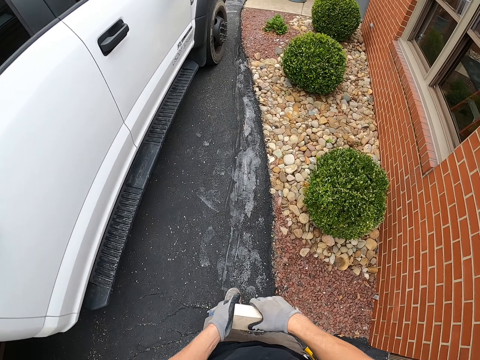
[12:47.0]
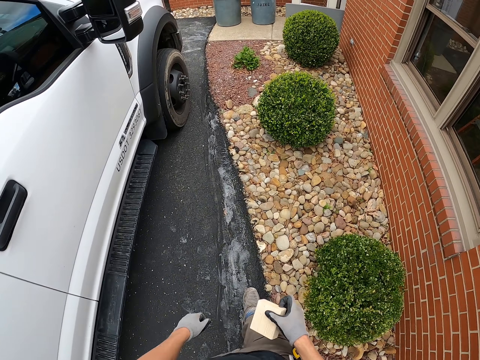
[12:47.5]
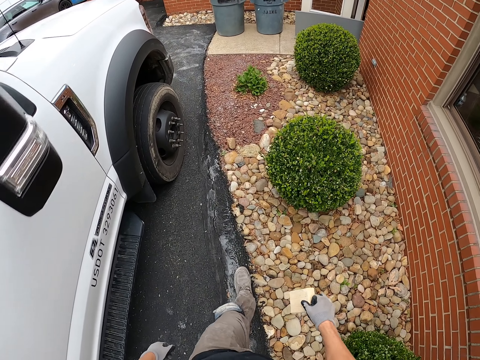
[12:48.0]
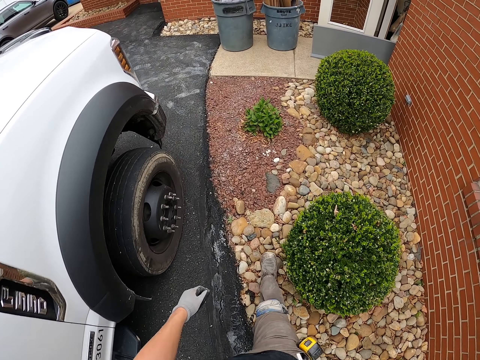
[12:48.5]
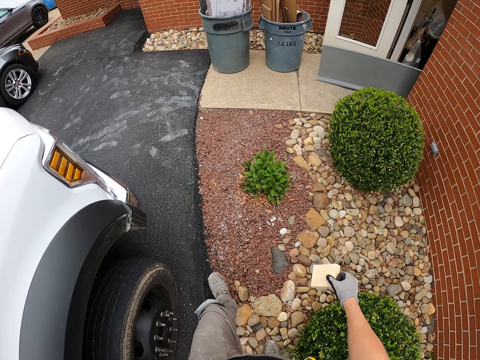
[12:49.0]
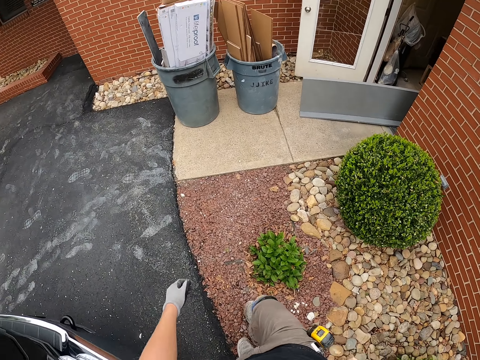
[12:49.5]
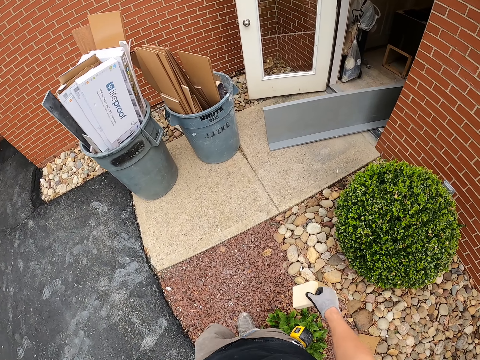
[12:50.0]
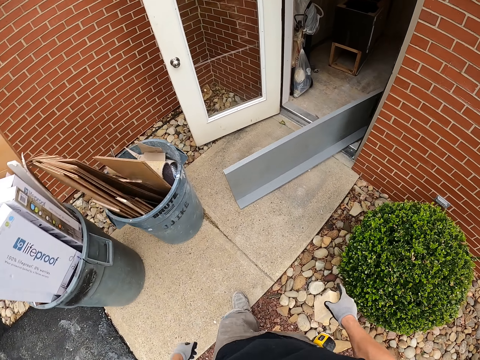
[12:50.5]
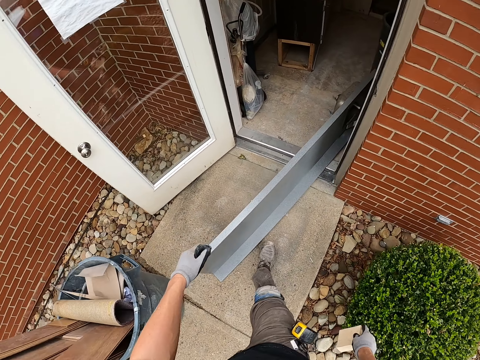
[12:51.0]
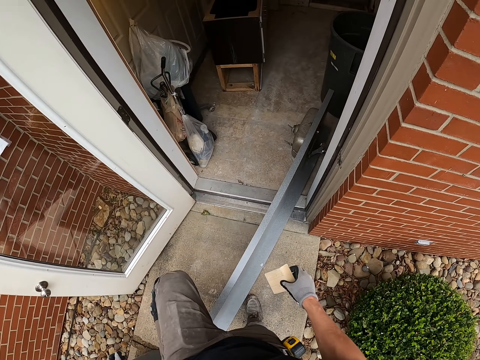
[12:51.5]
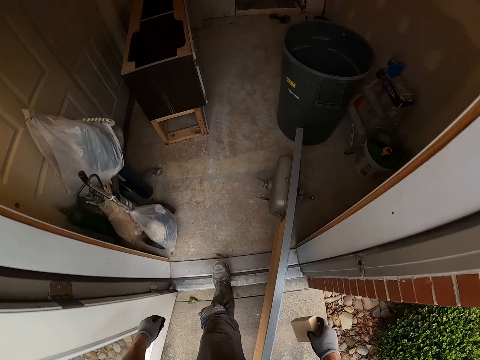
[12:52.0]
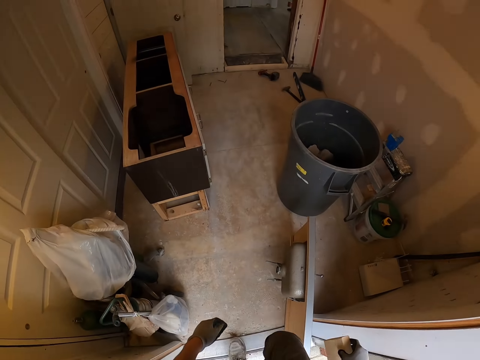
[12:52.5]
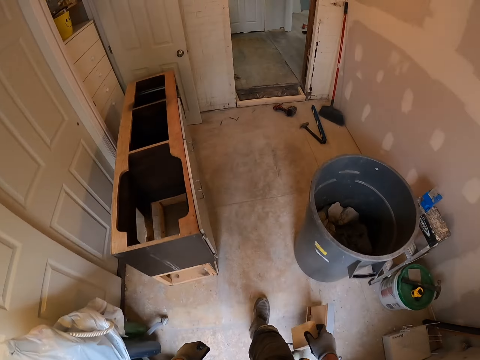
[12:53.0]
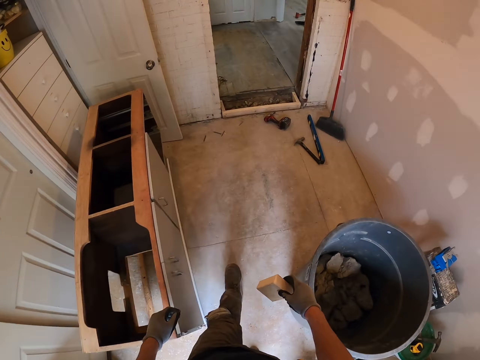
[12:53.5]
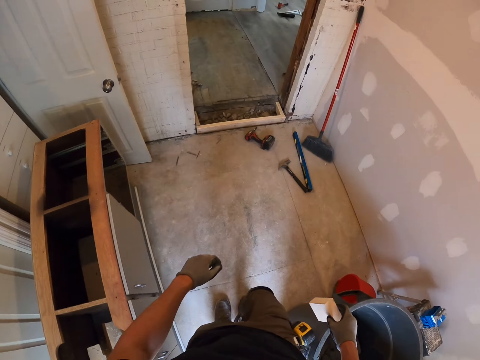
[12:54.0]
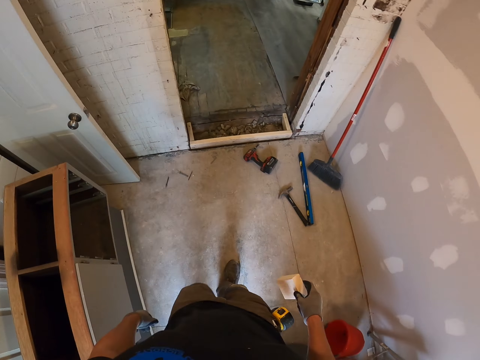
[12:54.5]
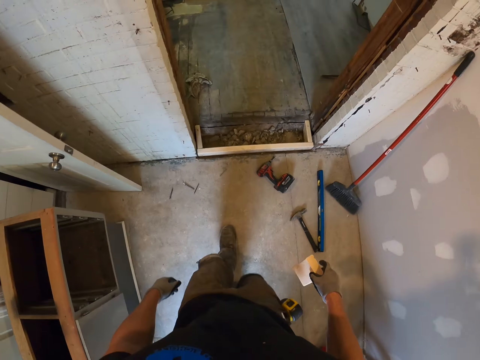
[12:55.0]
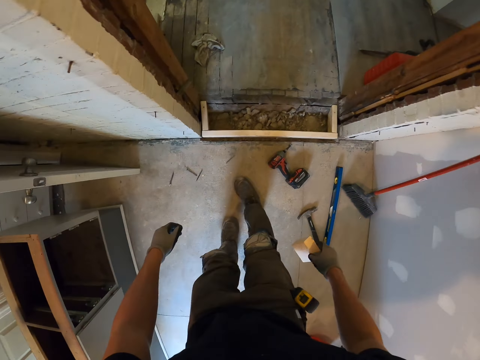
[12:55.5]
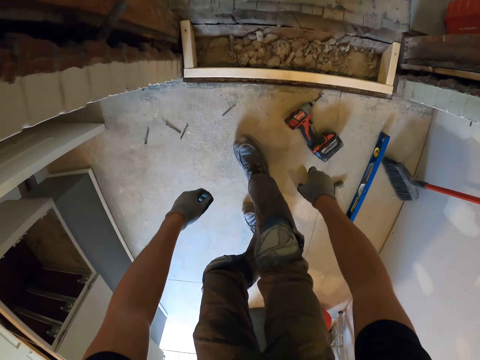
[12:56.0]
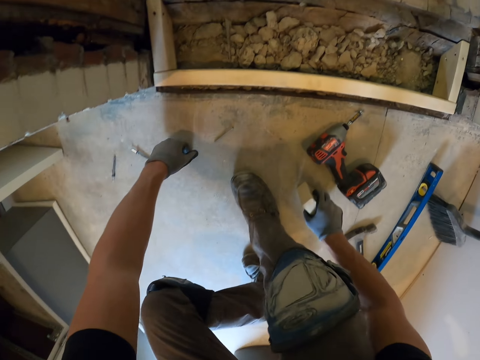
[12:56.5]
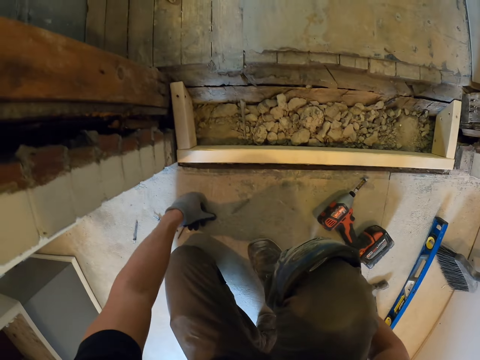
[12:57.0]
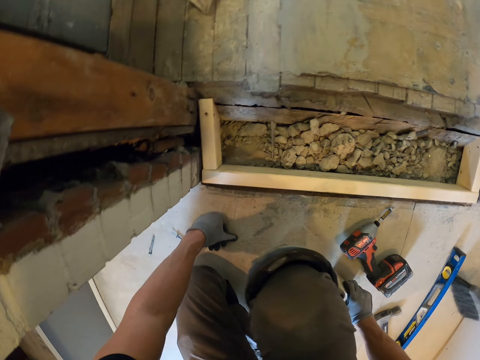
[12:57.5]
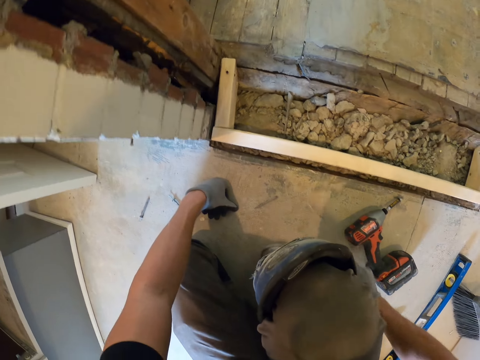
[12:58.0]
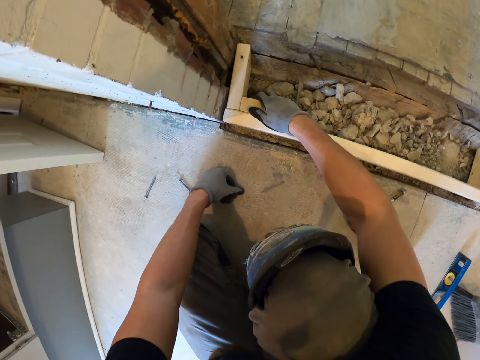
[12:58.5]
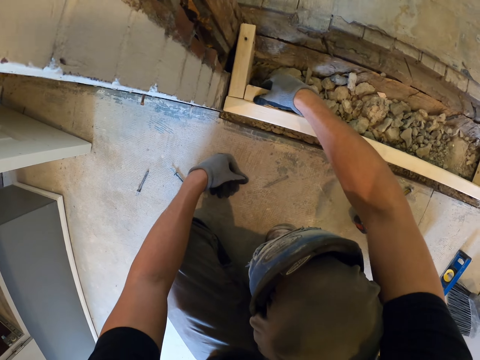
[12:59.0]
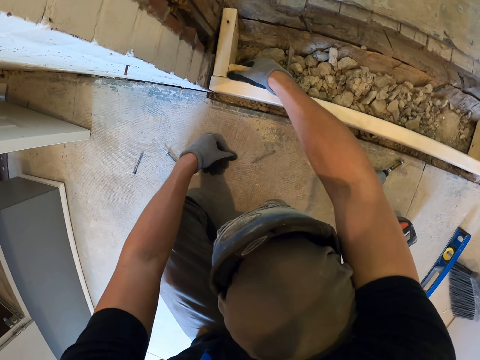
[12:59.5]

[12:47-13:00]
The camera wearer exchanges the piece of wood in the hands and walks away. They enter the house. They bend down. They put the piece of wood at the corner.

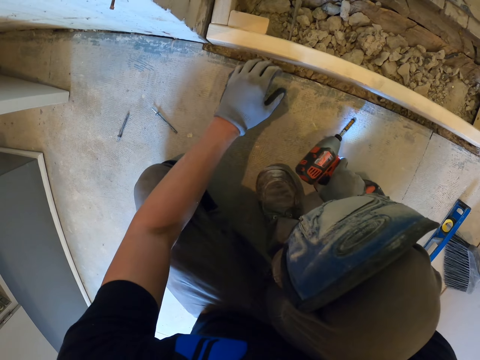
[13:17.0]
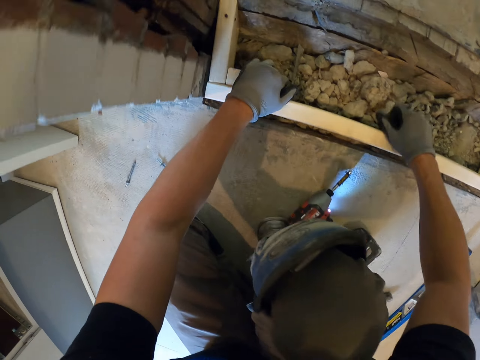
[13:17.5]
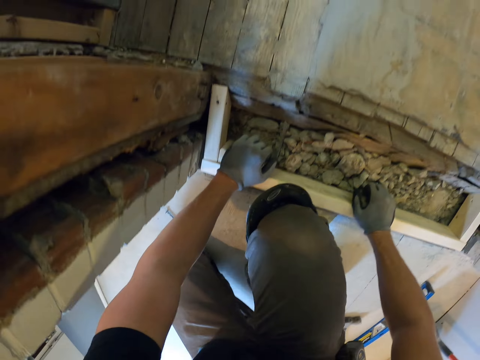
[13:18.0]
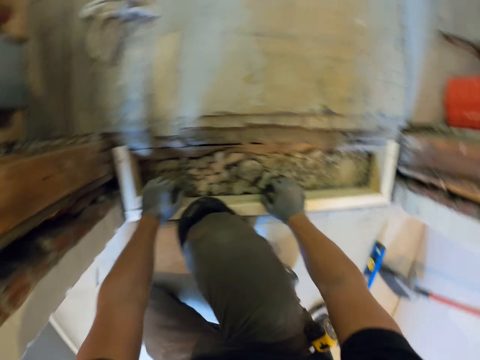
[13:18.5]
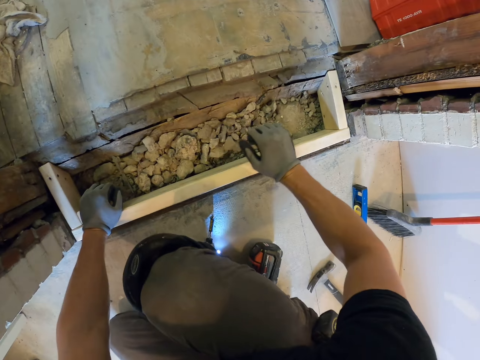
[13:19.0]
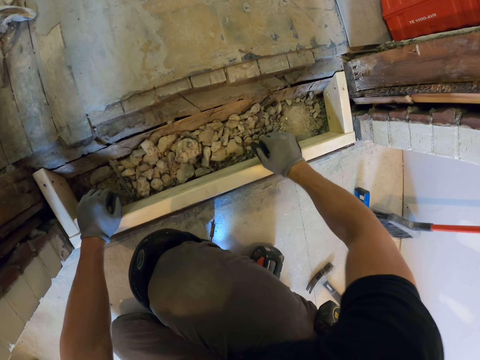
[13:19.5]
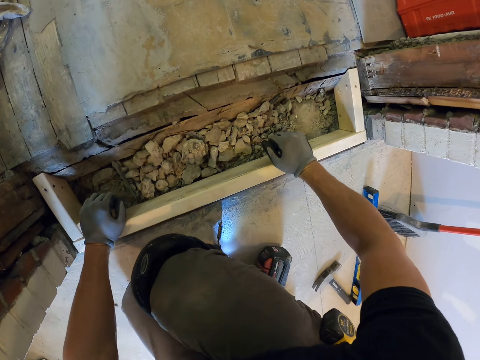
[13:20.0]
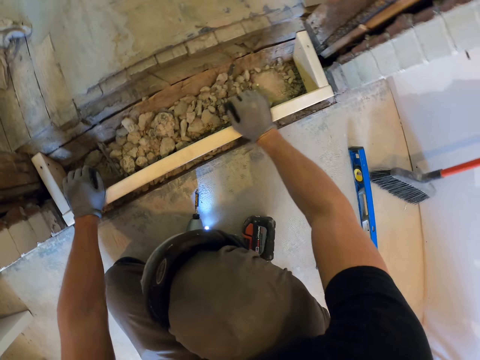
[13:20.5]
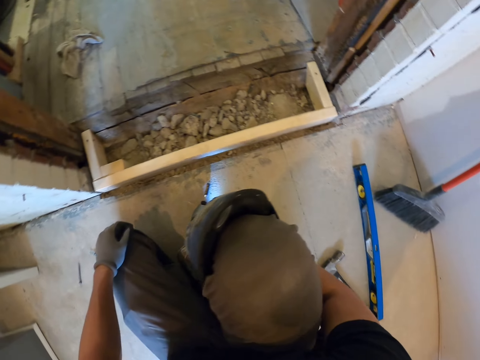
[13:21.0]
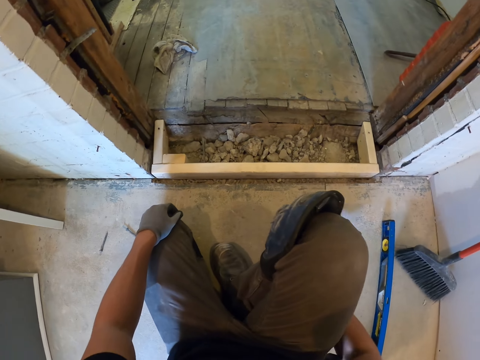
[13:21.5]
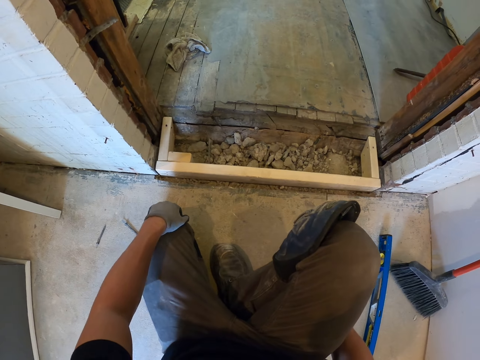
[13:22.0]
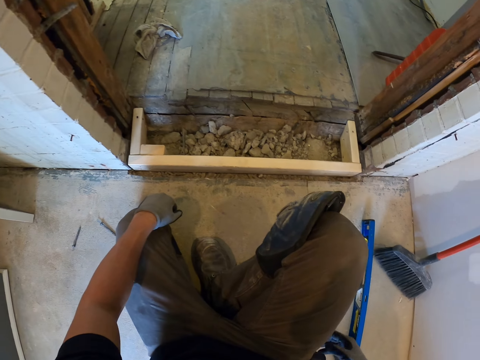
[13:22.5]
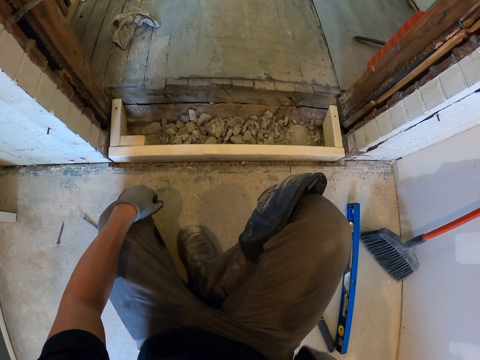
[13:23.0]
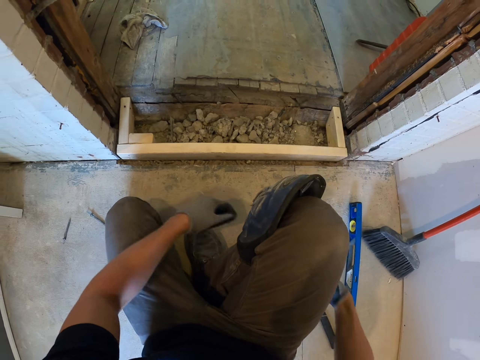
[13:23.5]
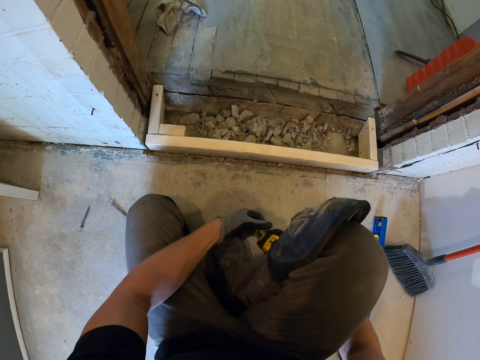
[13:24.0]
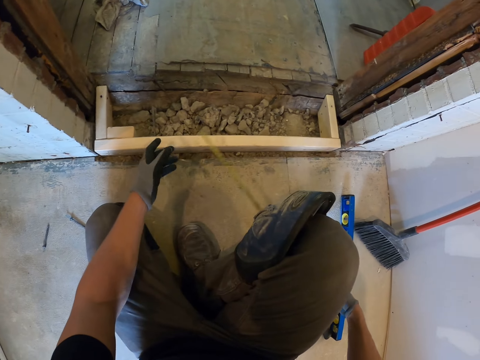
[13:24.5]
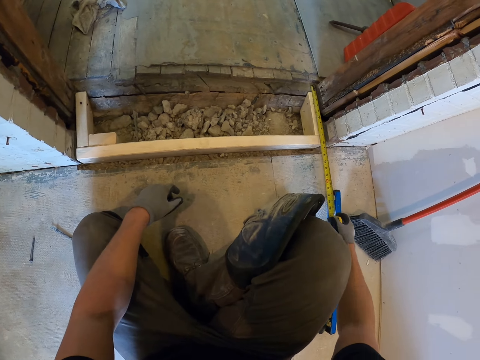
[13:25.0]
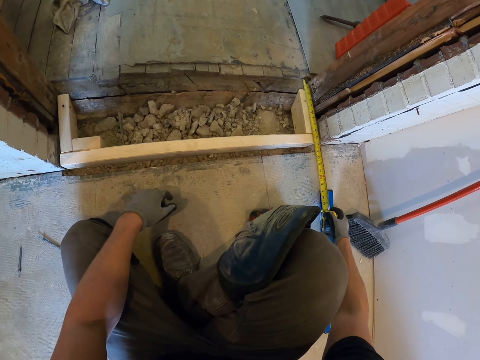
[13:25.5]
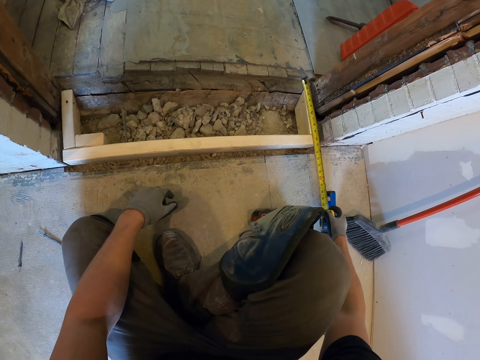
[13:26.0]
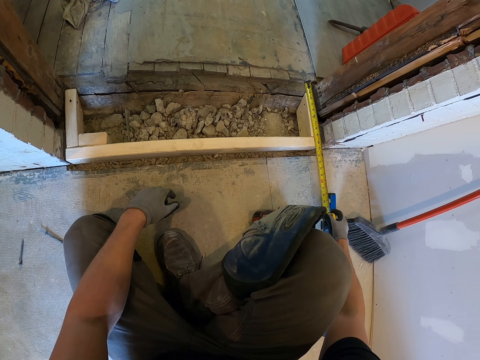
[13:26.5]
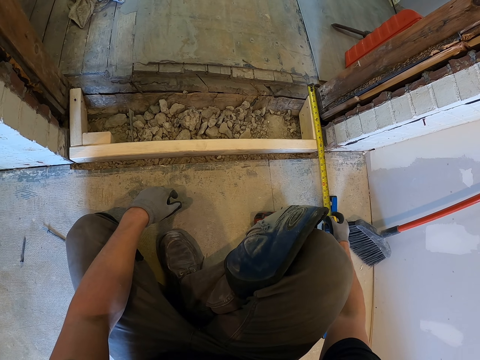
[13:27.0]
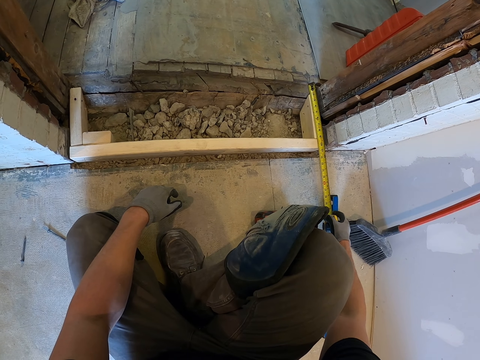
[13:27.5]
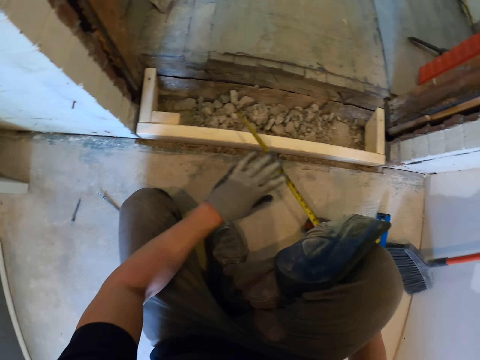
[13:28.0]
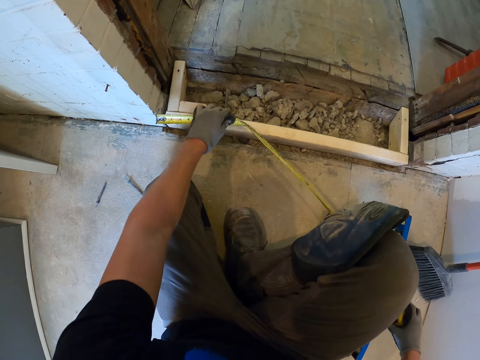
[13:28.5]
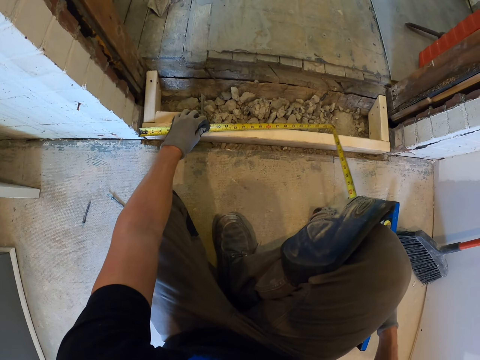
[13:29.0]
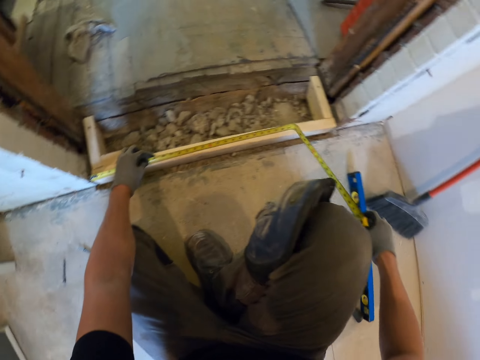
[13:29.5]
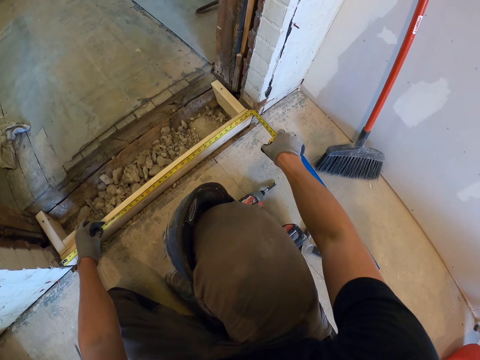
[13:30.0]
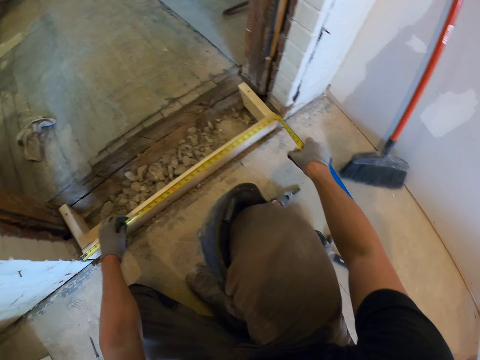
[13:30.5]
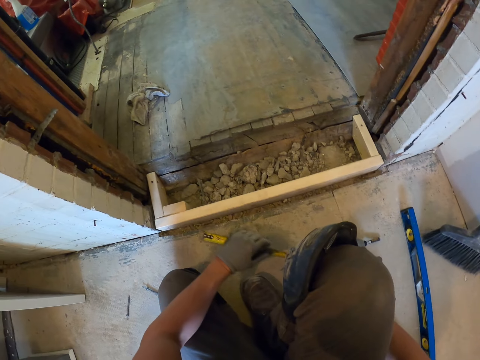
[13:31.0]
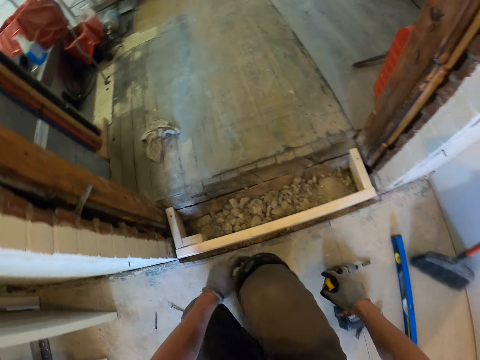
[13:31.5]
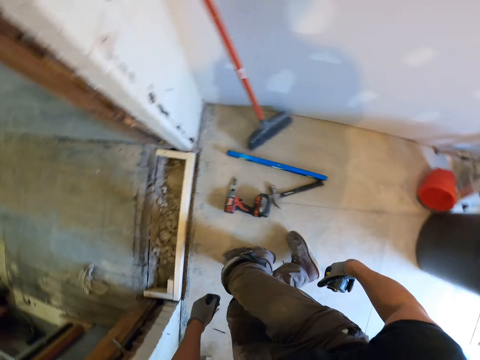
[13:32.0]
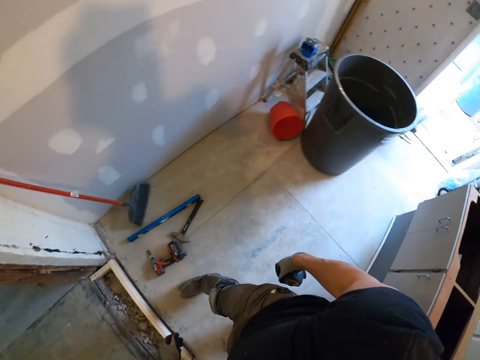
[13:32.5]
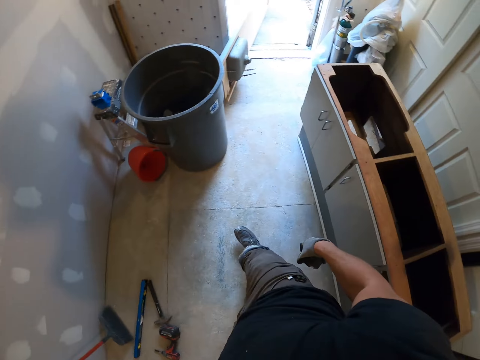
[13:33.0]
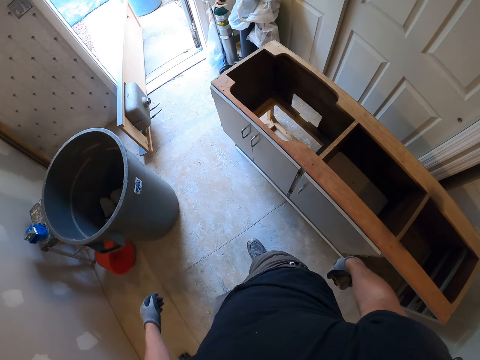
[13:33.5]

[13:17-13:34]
The camera wearer screws in the wood. They put the hand drill down. They push the wood. They hit on the wood. They move the drill. They pick up the tape measure. They pull the measure out. They measure the wood using the tape measure. They measure on the wood. They put the measure back.
